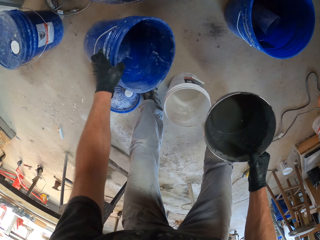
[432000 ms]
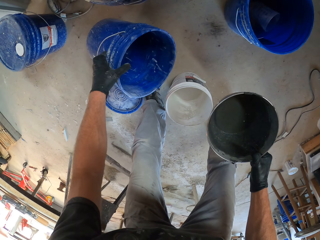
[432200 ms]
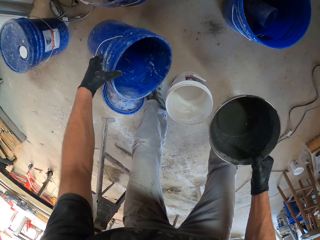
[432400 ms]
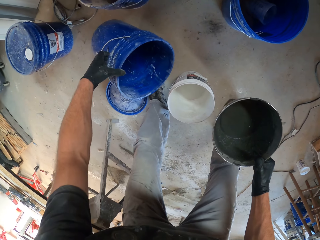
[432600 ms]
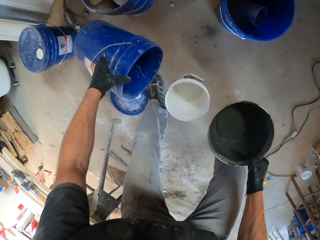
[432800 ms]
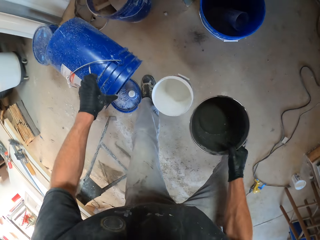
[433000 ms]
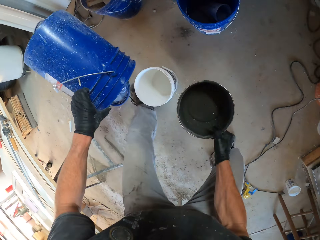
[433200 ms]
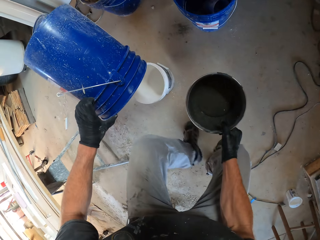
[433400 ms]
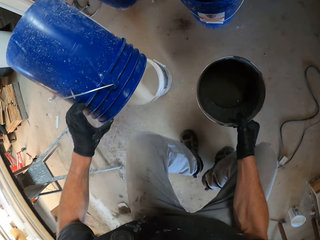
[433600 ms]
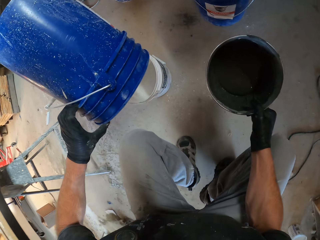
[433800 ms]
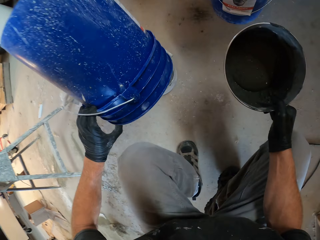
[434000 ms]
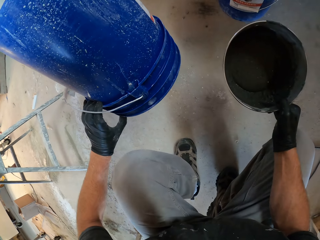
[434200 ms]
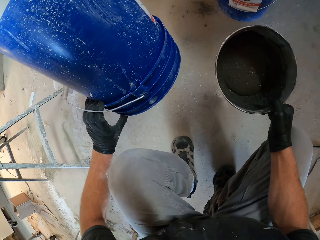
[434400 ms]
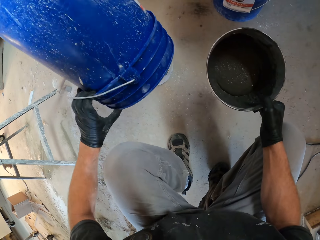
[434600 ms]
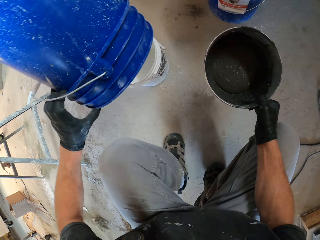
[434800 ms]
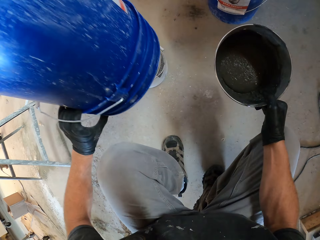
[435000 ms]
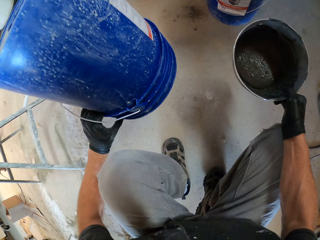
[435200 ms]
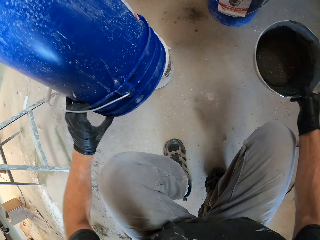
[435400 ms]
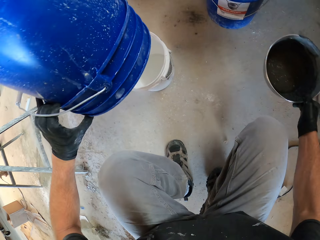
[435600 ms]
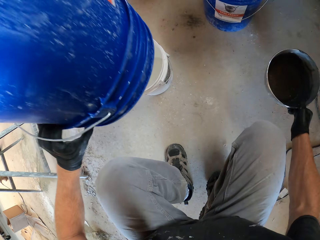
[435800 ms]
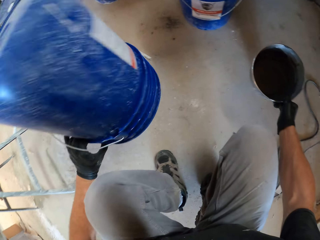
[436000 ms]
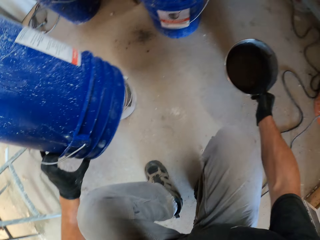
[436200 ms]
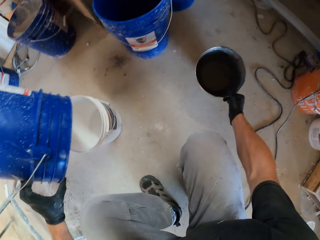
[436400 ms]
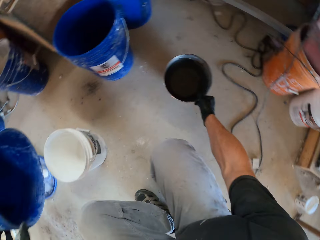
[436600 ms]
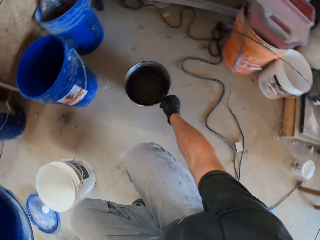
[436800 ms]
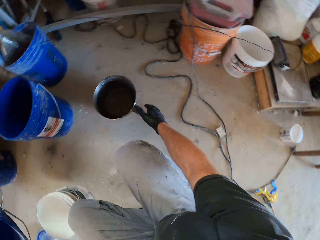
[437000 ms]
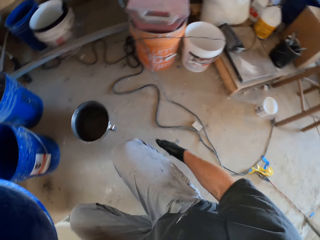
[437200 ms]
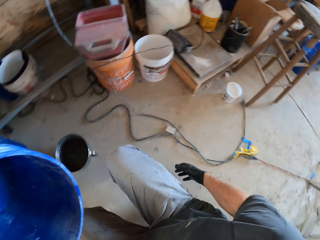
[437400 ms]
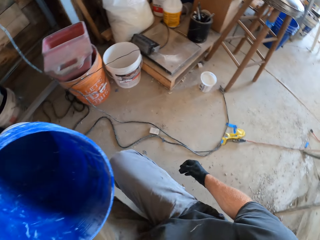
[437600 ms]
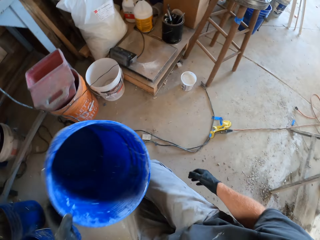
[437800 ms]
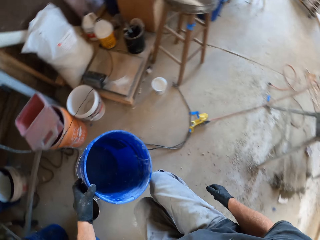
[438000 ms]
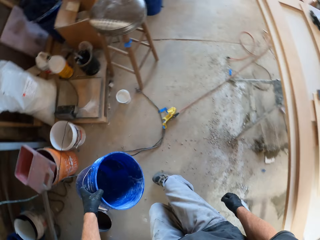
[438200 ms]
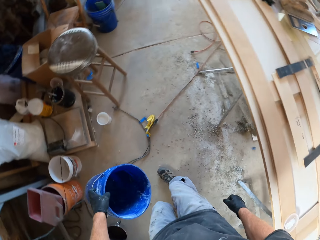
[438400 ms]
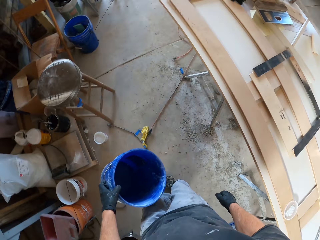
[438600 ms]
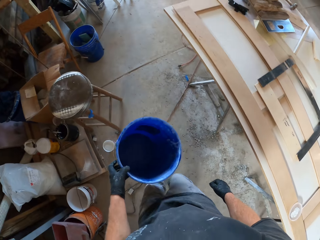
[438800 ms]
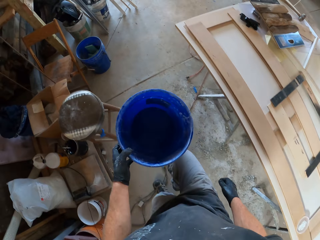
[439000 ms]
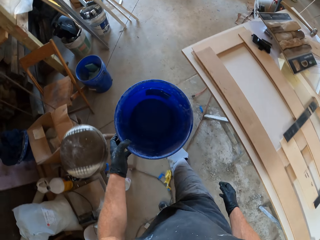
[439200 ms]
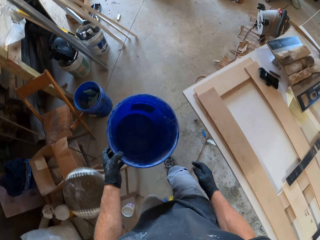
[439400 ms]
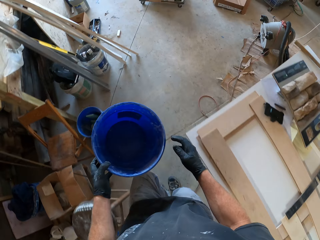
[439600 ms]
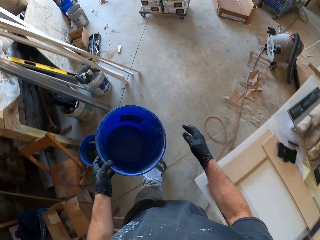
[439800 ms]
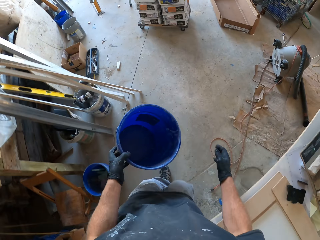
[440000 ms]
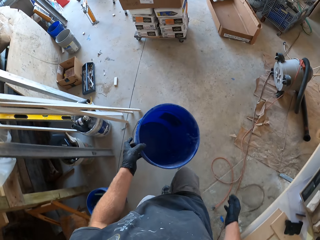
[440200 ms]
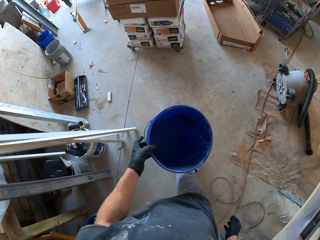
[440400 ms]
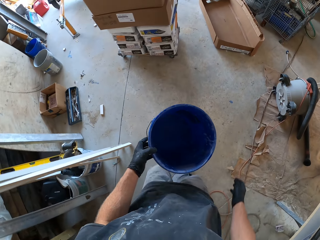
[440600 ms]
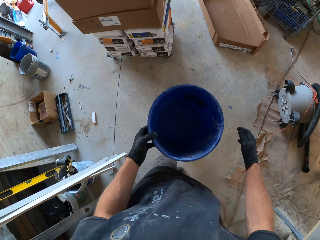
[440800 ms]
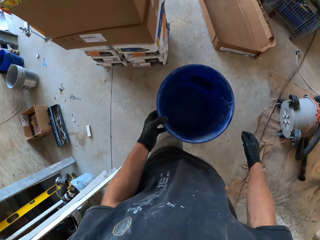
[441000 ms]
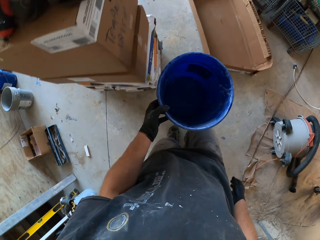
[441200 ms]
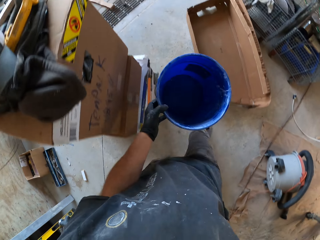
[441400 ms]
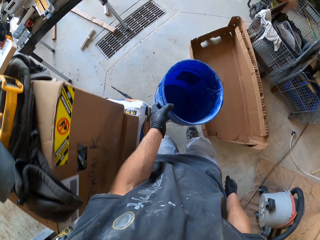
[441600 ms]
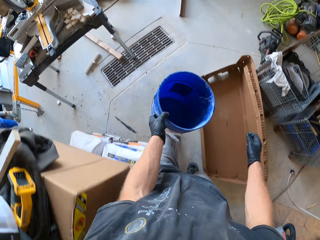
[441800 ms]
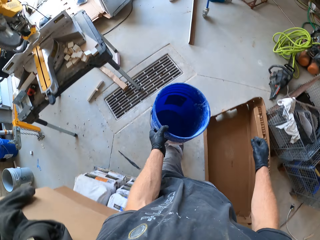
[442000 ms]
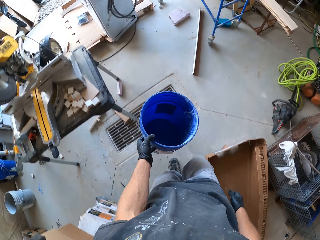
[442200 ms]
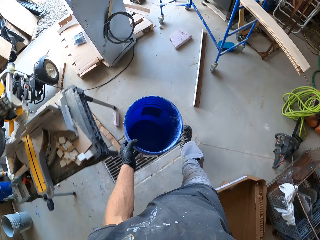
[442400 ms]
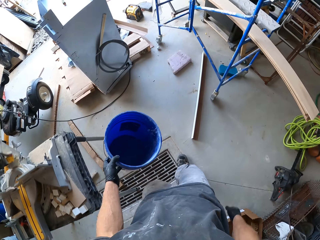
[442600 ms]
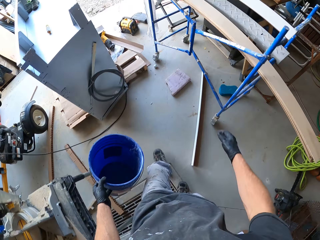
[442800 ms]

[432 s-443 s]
The camera wearer hits the bucket against the floor. They lift the bucket. They squat beside the bucket. They pour powder in the bucket. They hit the bucket against the other bucket. They put down the bowl. They walk around the workshop.

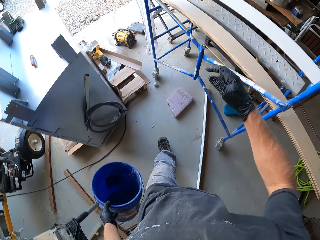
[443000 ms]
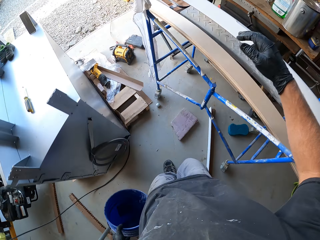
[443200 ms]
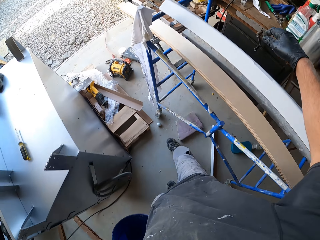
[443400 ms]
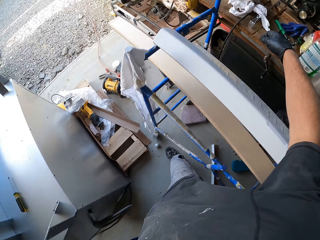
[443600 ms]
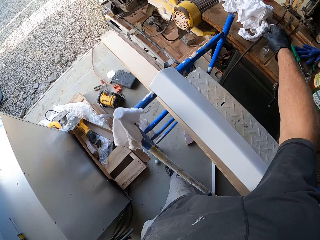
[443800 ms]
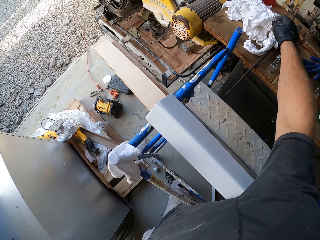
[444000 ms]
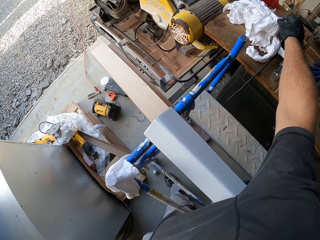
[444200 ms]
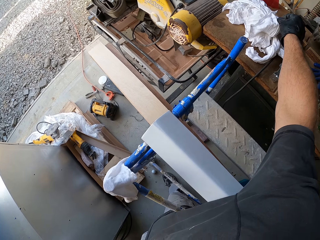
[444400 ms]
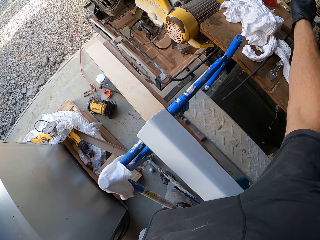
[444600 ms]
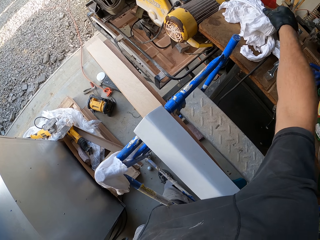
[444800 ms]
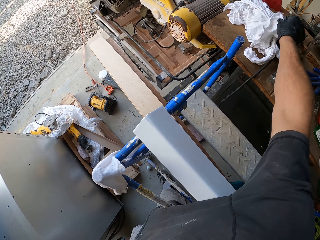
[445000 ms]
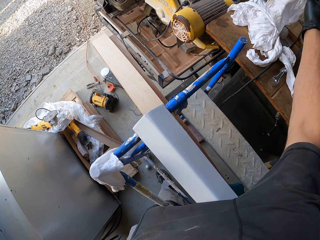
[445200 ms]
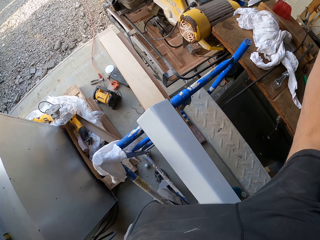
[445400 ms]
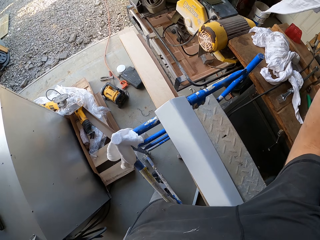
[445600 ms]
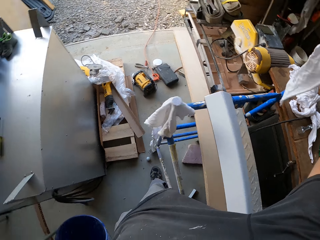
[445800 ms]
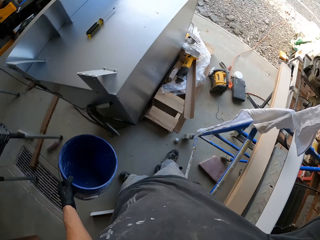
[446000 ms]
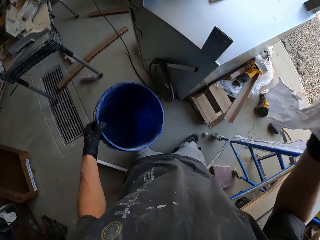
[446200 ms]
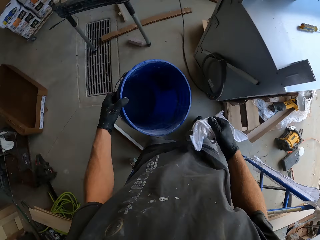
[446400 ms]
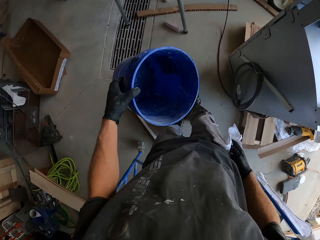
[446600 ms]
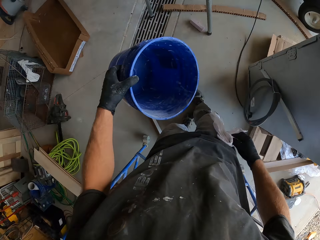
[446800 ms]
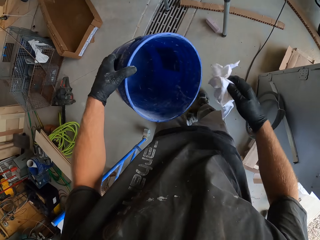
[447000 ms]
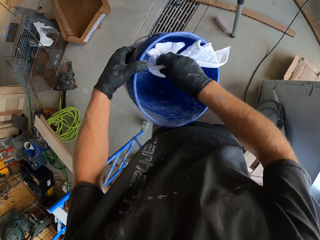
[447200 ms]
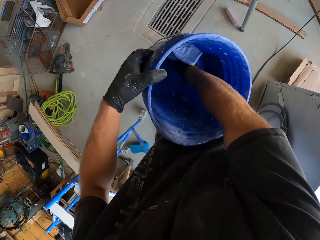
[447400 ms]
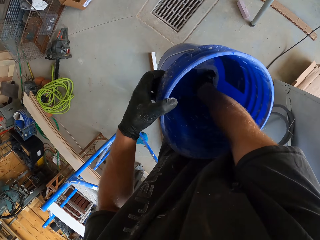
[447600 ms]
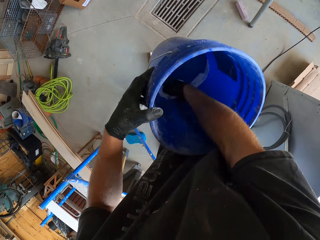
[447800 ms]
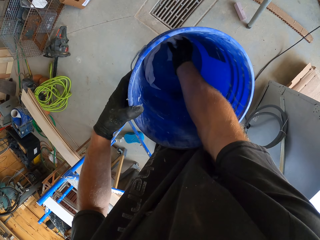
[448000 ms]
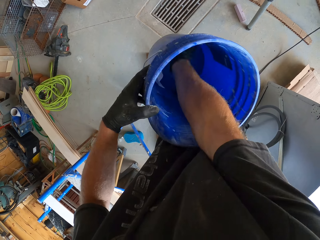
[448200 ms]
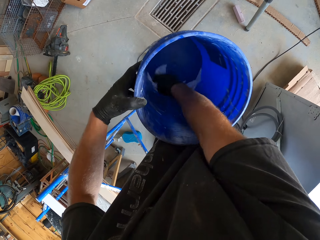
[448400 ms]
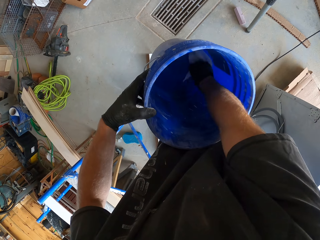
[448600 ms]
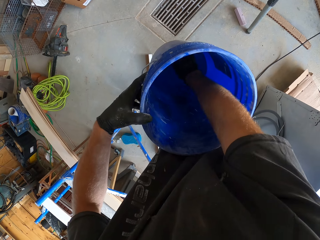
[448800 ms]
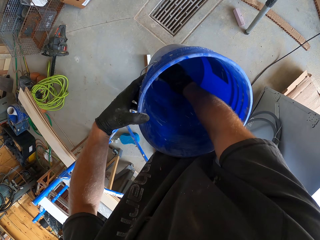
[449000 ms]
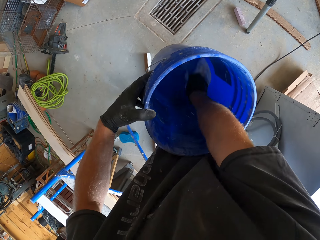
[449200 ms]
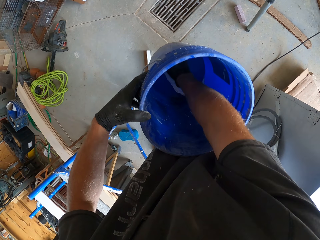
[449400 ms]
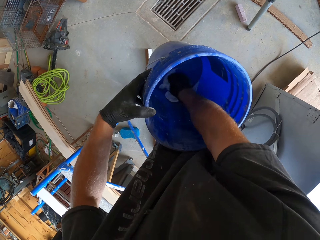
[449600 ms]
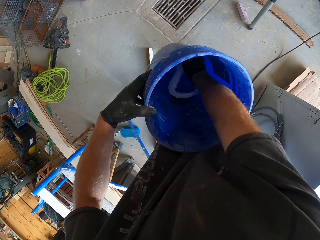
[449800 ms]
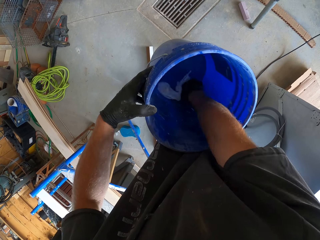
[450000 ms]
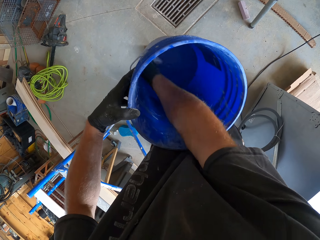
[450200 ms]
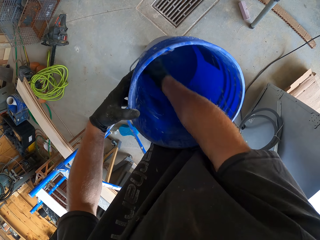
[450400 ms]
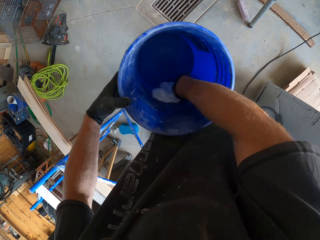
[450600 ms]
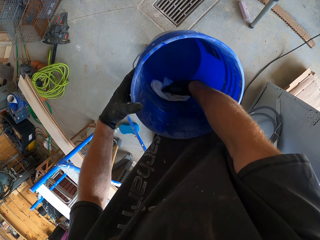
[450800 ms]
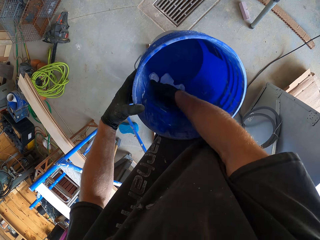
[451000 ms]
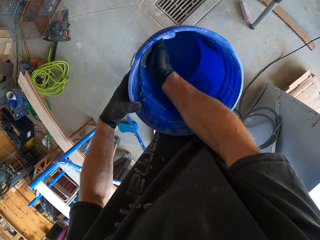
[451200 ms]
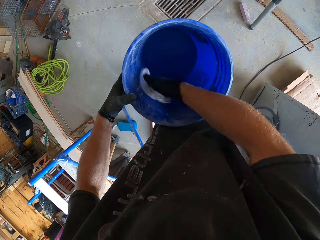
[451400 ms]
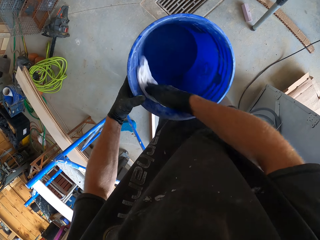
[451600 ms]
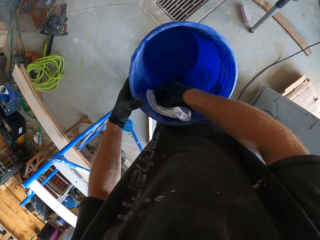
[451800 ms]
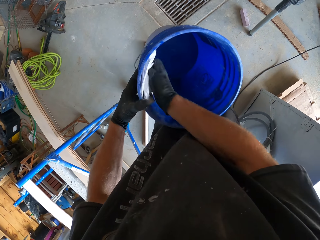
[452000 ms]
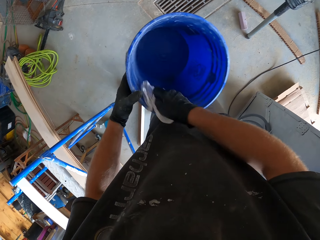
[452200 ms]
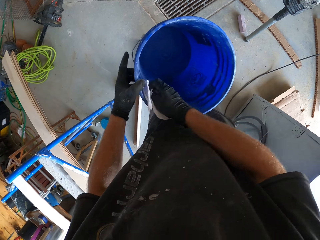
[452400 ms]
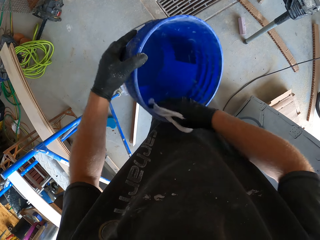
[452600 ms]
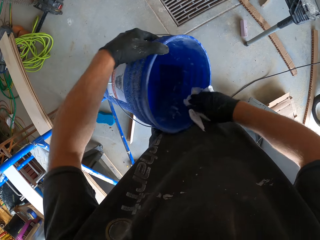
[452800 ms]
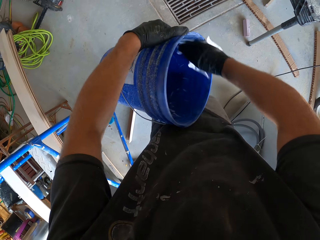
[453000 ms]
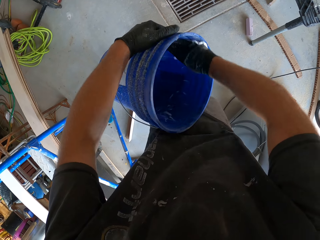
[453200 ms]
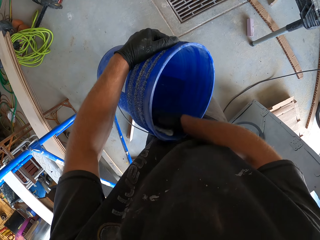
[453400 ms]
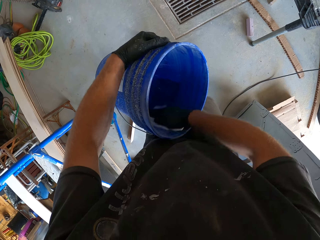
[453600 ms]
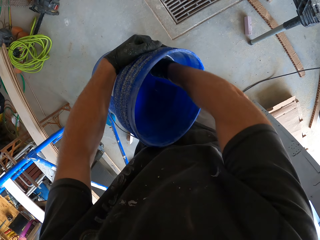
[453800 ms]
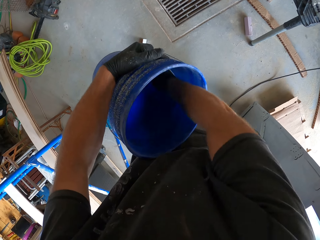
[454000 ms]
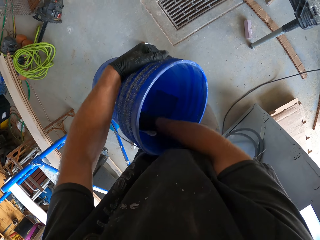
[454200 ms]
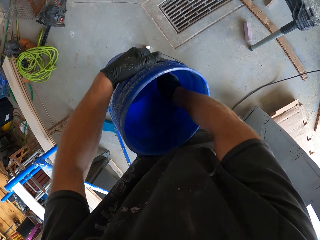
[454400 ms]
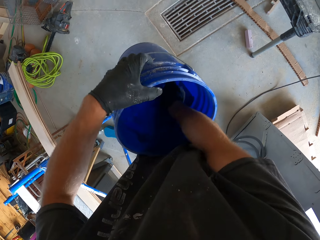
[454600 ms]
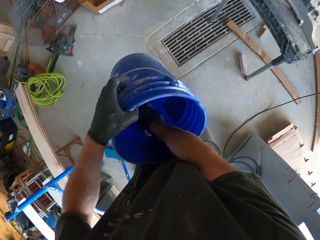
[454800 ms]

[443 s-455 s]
The camera wearer touches the cloth. They pick up the cloth. They wipe the inside of the bucket.
